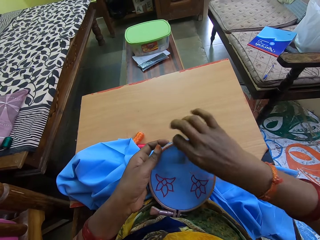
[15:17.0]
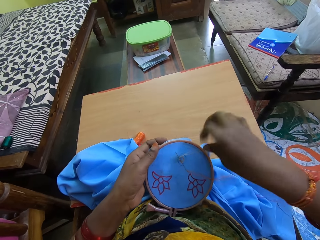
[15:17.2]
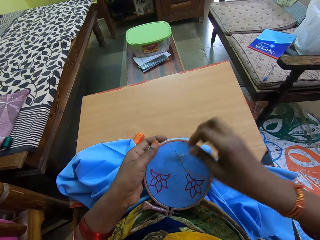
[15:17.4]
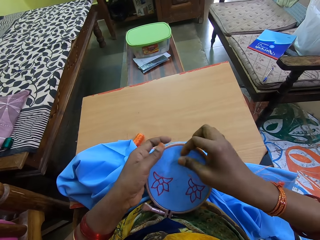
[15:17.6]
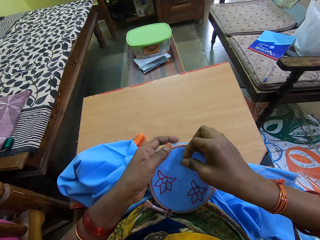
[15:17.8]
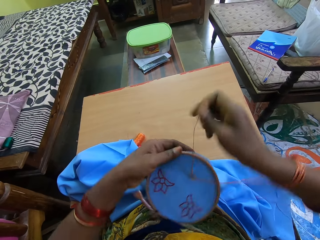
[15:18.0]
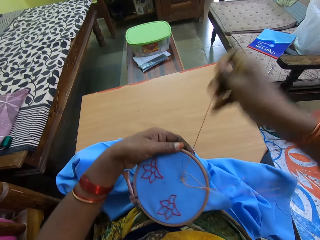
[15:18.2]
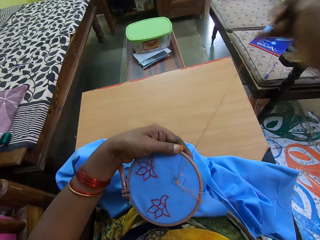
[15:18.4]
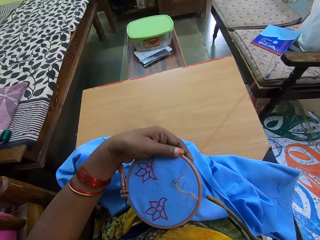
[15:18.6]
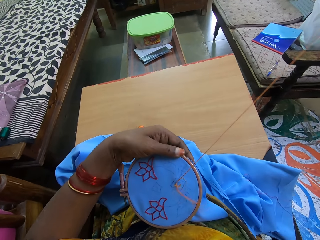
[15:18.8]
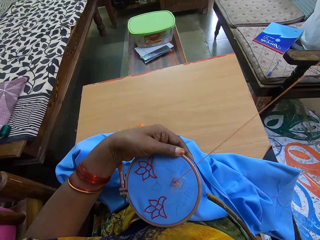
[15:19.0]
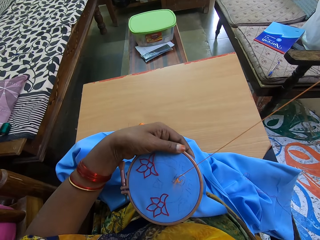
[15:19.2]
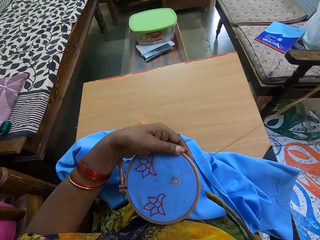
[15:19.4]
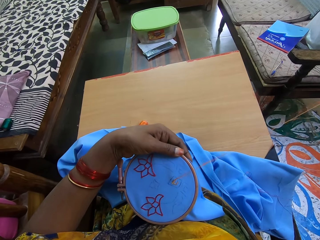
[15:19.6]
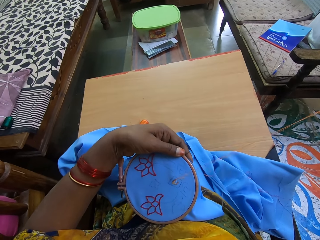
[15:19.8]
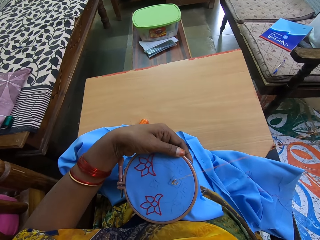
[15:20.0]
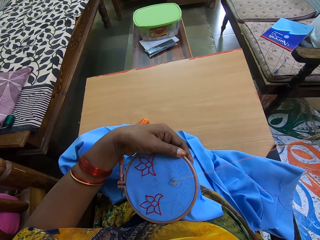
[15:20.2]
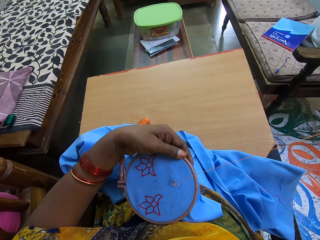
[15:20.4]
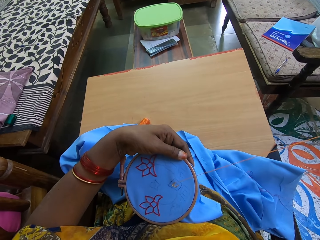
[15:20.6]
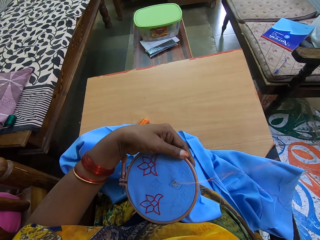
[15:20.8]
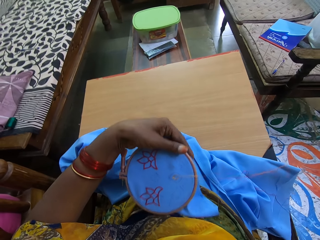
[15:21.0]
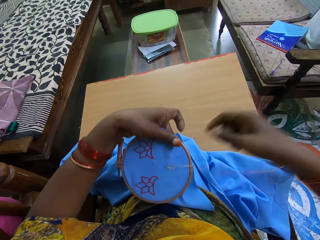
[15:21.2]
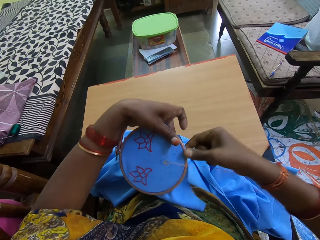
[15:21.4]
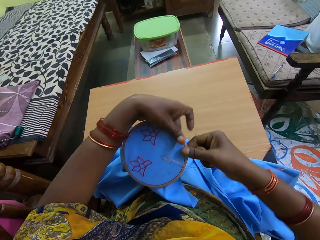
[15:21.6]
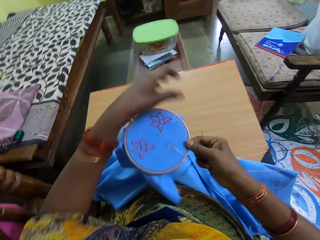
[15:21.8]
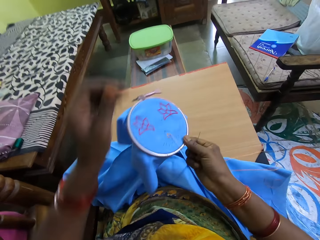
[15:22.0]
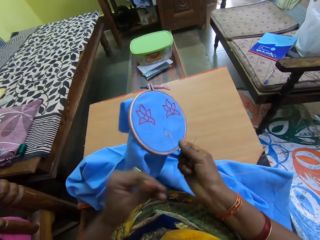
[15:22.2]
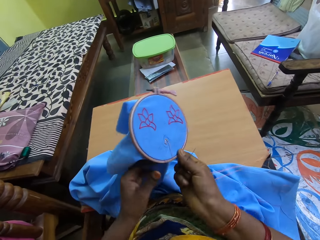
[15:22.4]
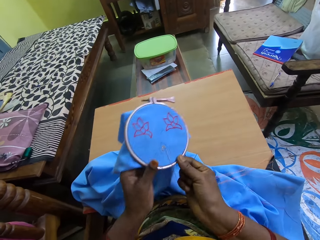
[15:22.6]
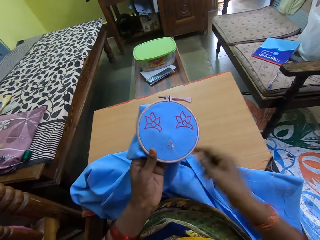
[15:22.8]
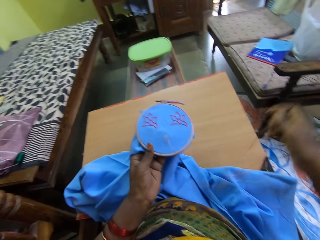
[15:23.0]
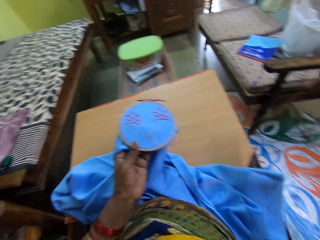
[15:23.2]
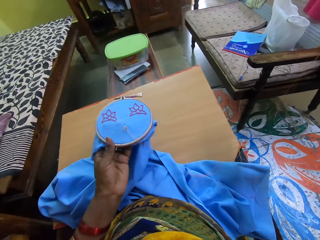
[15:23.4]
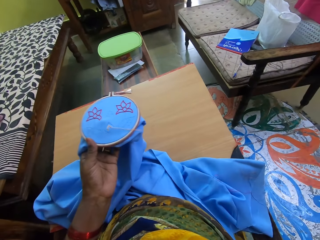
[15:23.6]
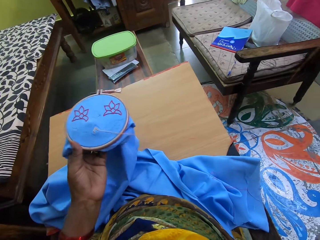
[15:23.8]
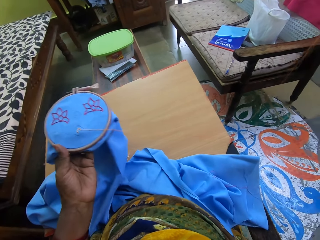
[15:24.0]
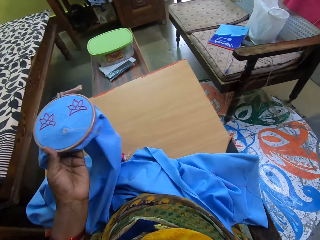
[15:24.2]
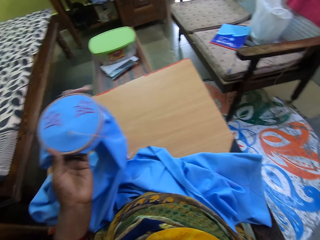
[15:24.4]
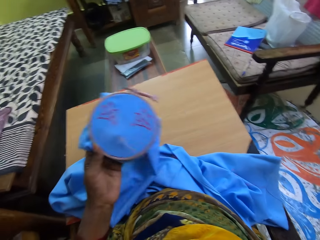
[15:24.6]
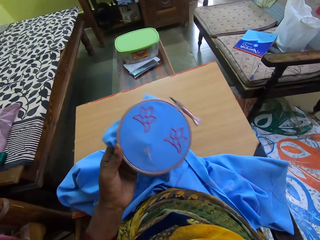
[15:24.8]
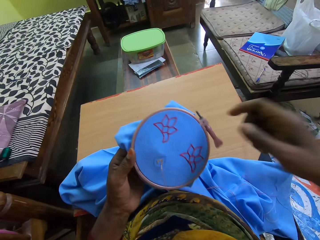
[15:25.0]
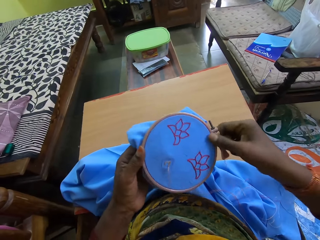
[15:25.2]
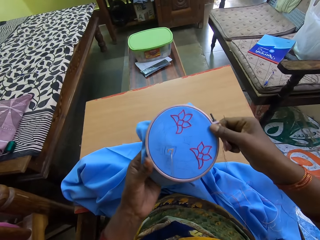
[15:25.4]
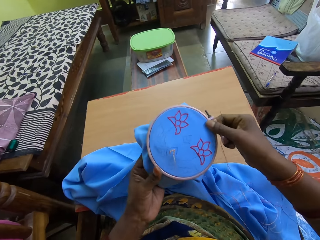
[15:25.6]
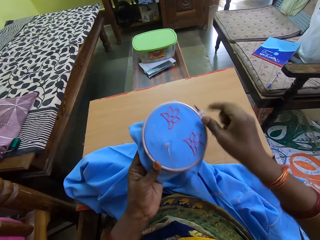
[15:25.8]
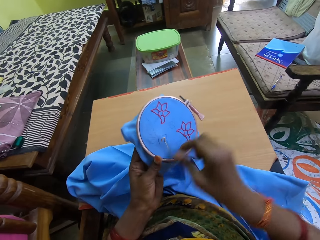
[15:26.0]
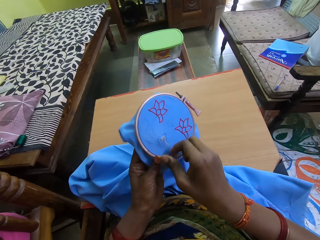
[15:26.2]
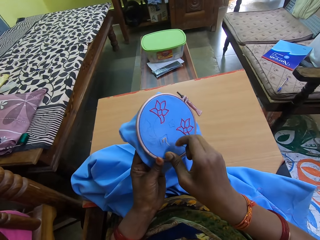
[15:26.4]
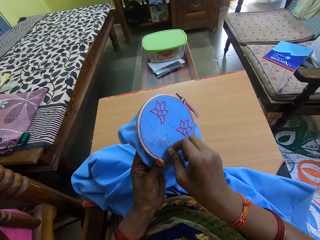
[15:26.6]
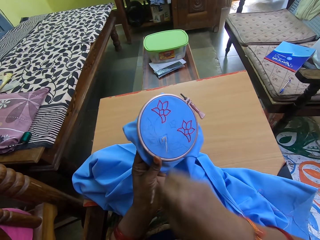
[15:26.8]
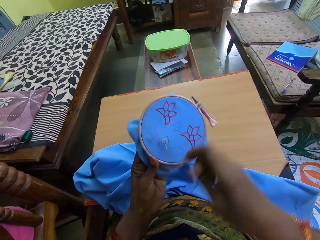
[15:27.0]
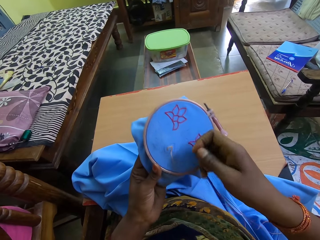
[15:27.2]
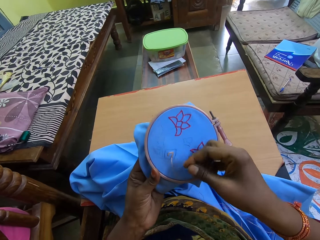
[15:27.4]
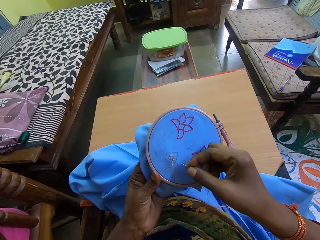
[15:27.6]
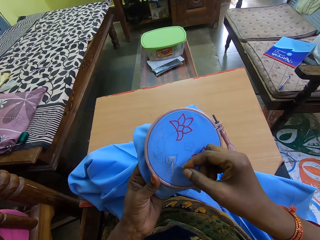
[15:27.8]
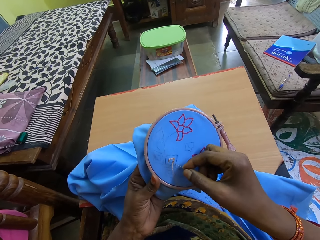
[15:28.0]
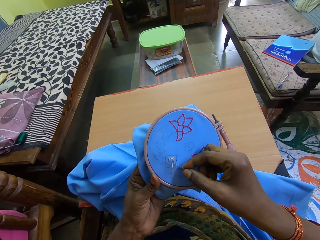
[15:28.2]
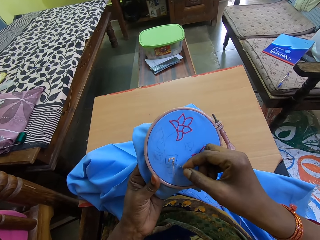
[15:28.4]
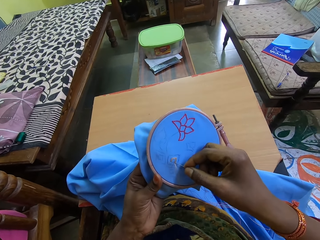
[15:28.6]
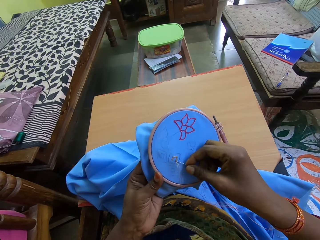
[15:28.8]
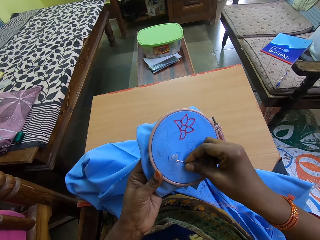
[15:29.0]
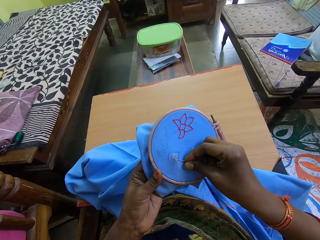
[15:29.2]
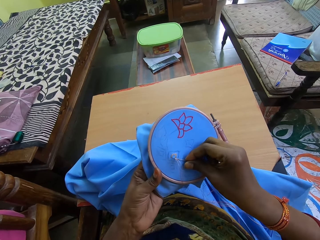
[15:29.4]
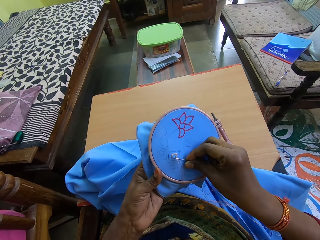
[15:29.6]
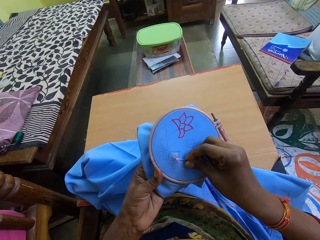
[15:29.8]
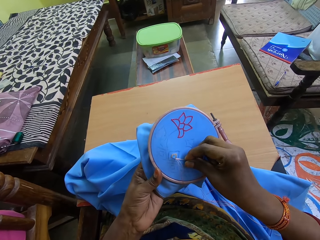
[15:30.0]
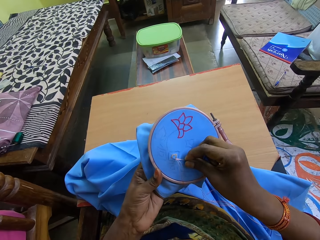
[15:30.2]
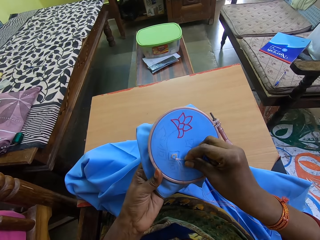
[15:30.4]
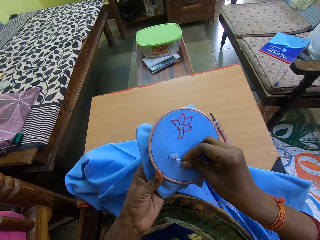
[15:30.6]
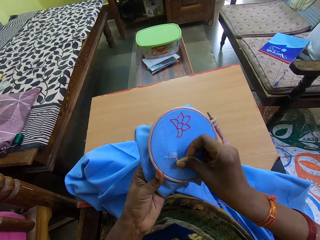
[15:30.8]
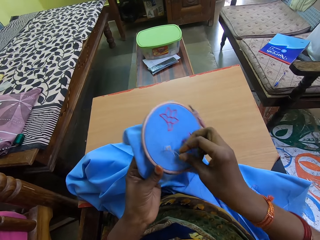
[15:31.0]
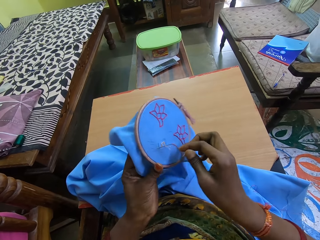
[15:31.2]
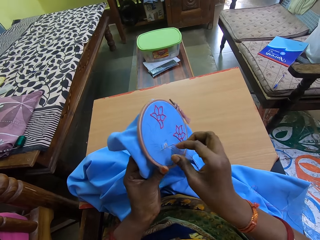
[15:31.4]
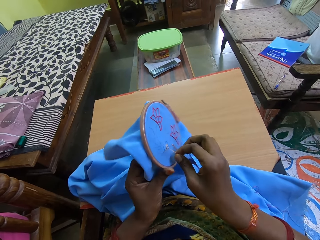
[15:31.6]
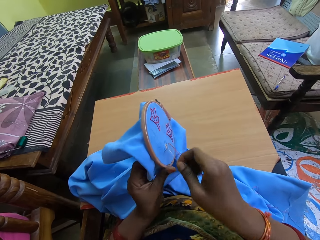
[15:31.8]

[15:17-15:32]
The camera wearer holds the embroidery hoop with her right hand. She looks at the seed bead embroidery. She holds the blue cloth and the embroidery hoop with her left hand. She holds the blue cloth and the embroidery hoop with both hands. She adjusts the thread on the blue cloth in the embroidery hoop in her left hand with her right hand. She stitches the blue cloth in the embroidery hoop in her left hand with the needle and thread in her right hand.

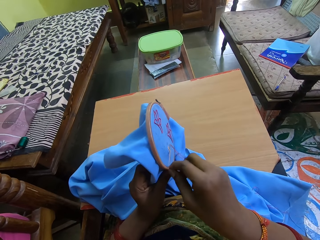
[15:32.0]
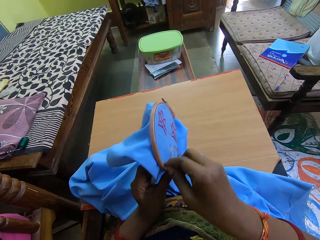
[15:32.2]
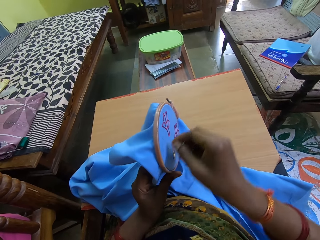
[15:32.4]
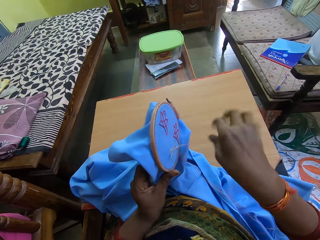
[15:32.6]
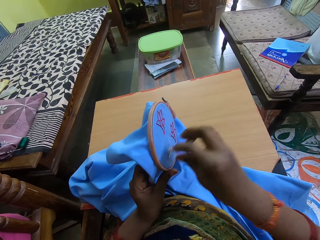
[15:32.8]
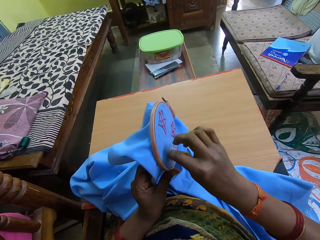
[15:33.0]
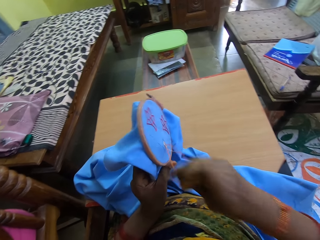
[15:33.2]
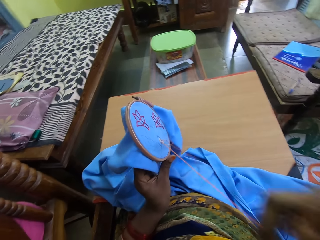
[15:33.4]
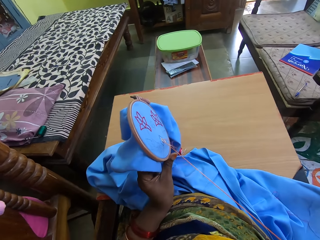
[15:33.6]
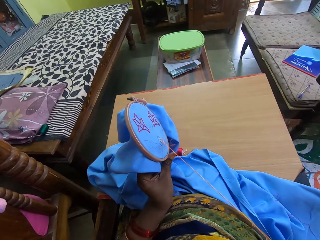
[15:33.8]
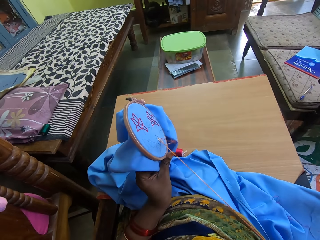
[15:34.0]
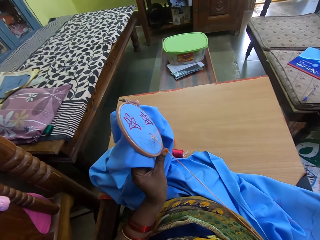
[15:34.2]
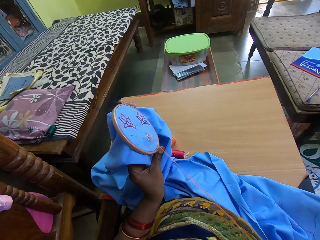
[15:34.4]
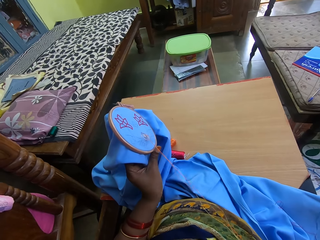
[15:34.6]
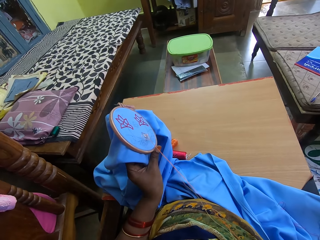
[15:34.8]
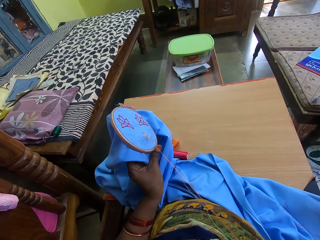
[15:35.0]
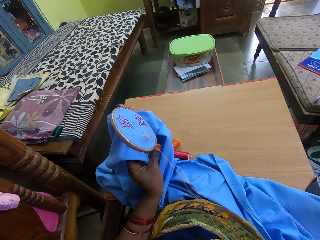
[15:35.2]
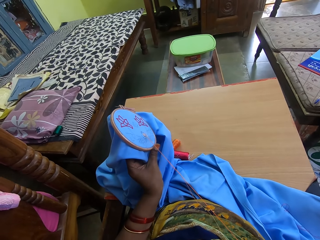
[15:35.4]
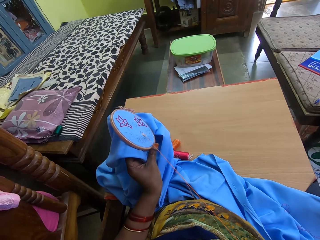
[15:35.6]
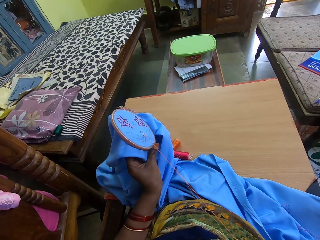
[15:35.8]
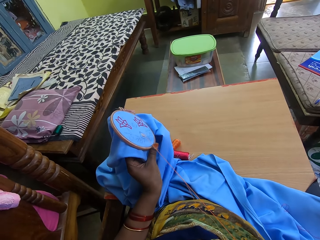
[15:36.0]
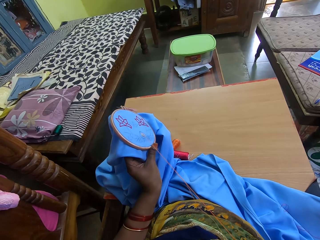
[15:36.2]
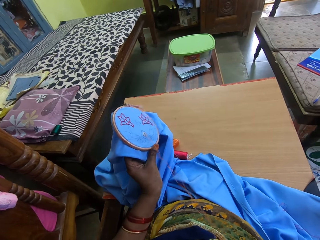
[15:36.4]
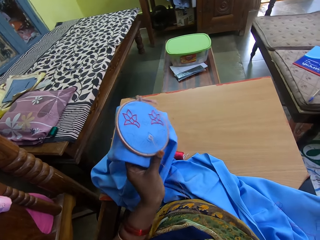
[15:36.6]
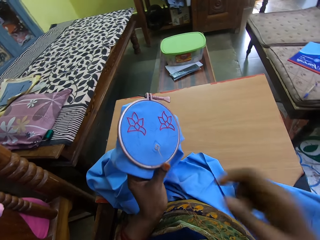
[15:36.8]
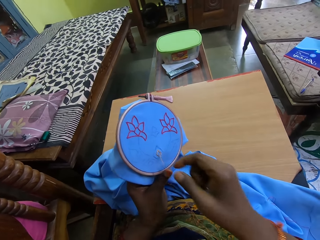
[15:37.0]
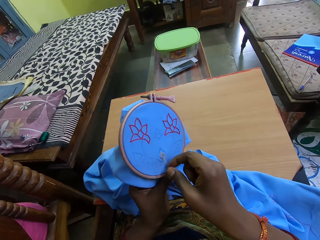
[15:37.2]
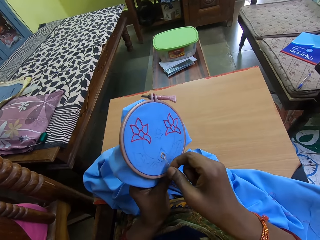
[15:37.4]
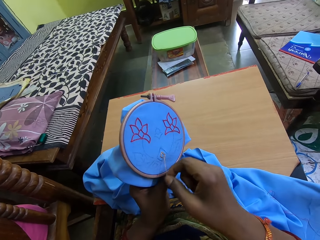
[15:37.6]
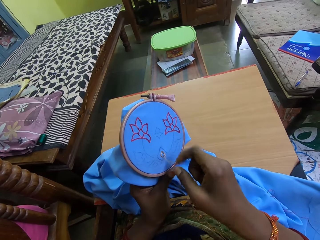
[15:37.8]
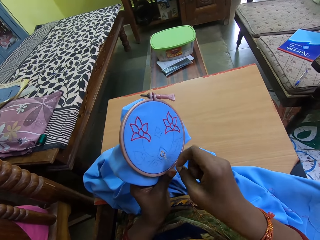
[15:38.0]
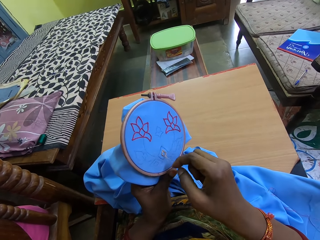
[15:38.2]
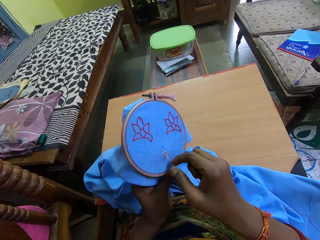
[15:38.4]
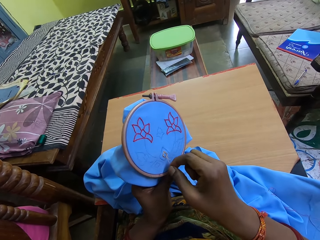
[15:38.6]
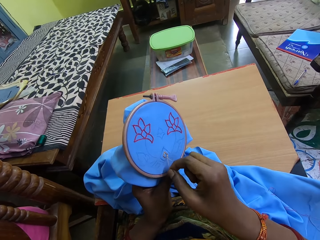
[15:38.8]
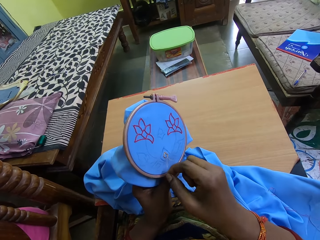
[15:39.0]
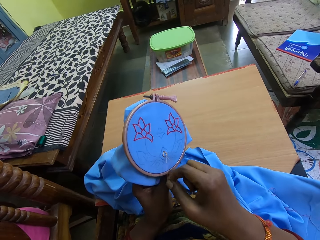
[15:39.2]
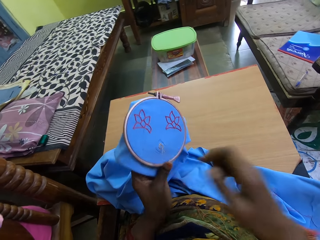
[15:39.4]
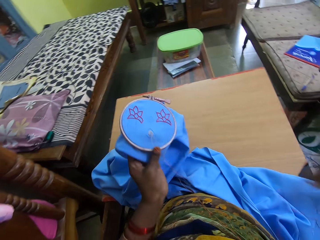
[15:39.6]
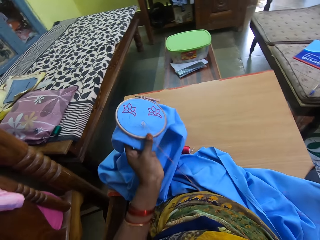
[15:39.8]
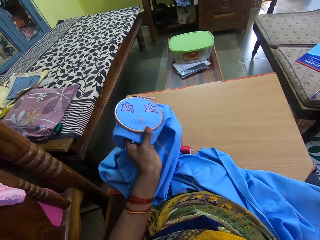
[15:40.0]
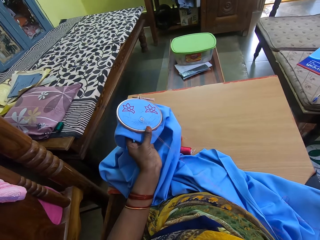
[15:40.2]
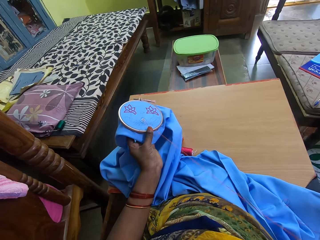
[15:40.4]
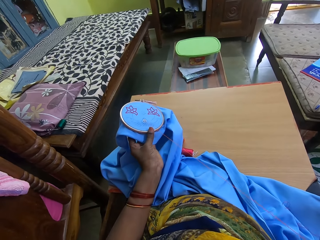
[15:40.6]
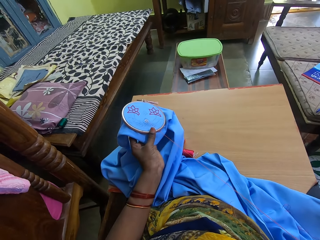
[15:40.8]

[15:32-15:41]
The camera wearer pulls the thread on the seed bead embroidery. She adjusts the thread on the blue cloth in the embroidery hoop in her left hand with her right hand.
